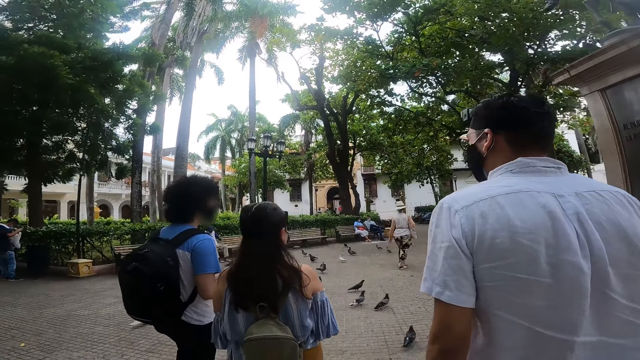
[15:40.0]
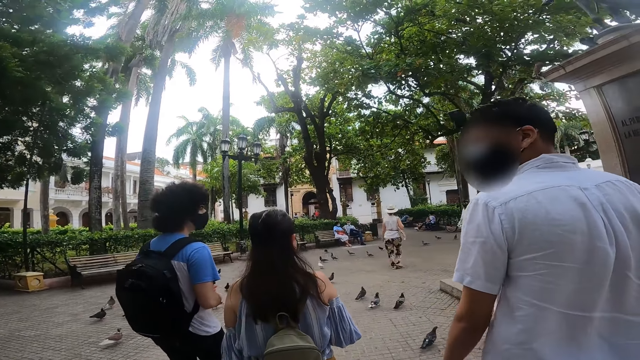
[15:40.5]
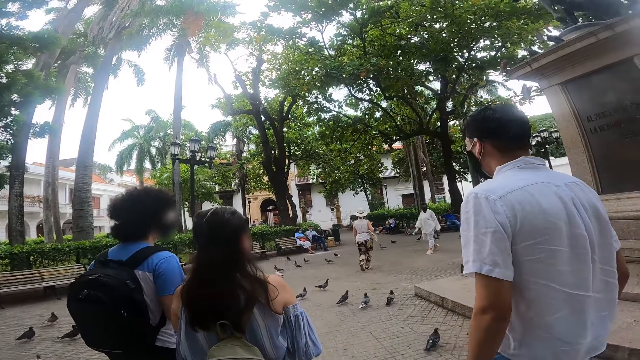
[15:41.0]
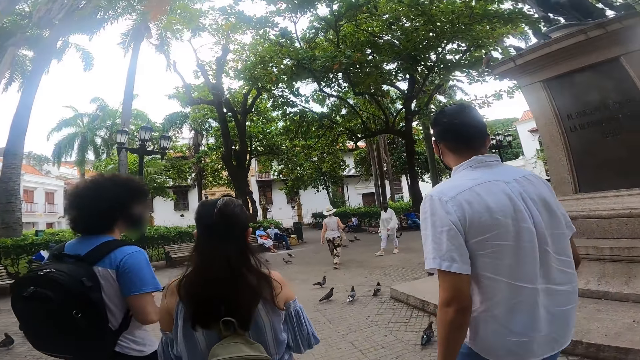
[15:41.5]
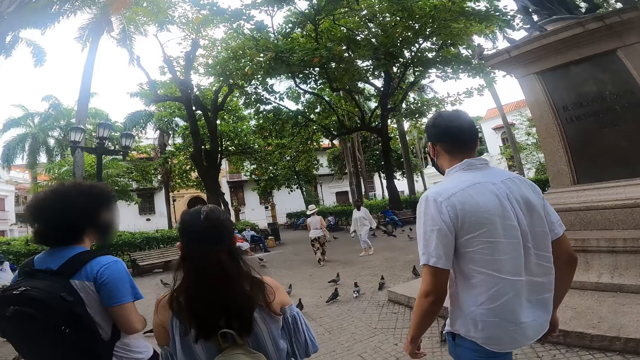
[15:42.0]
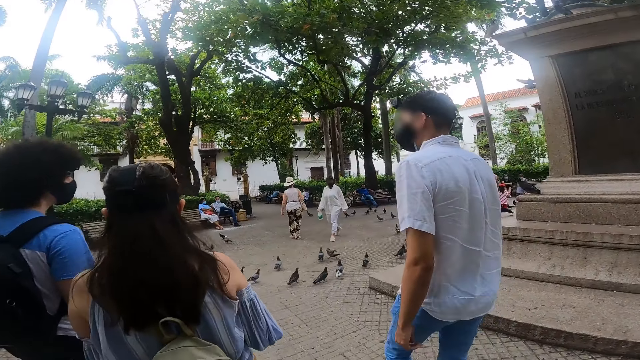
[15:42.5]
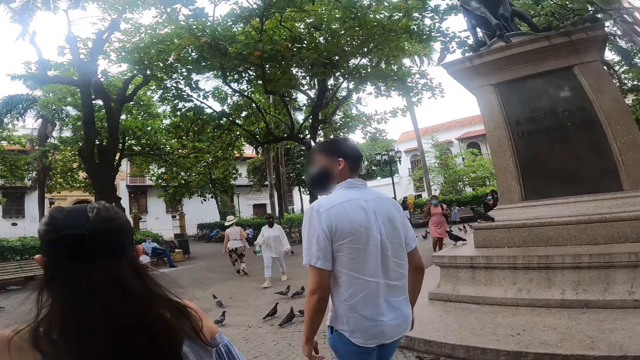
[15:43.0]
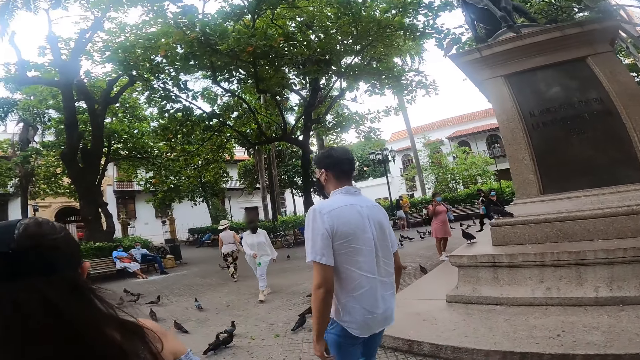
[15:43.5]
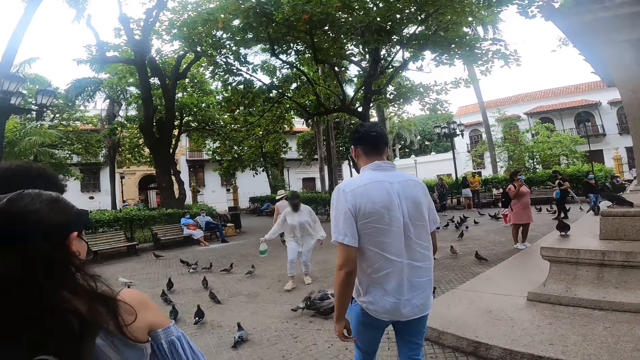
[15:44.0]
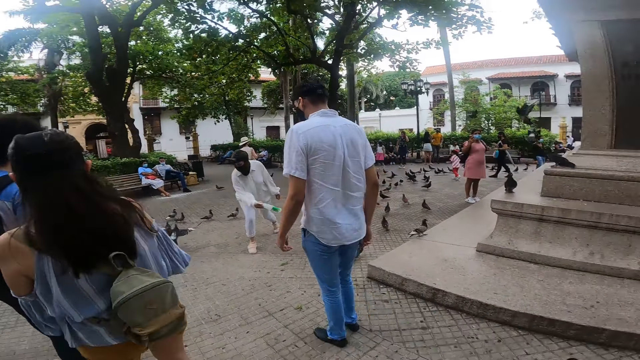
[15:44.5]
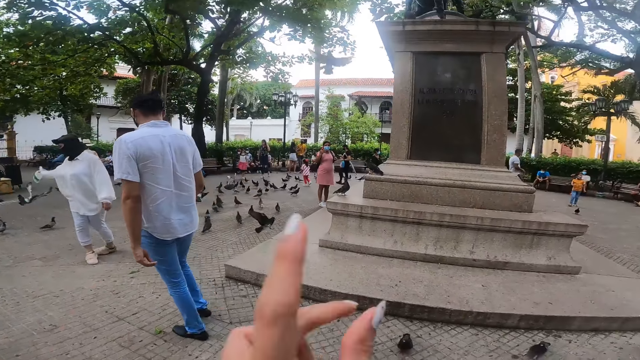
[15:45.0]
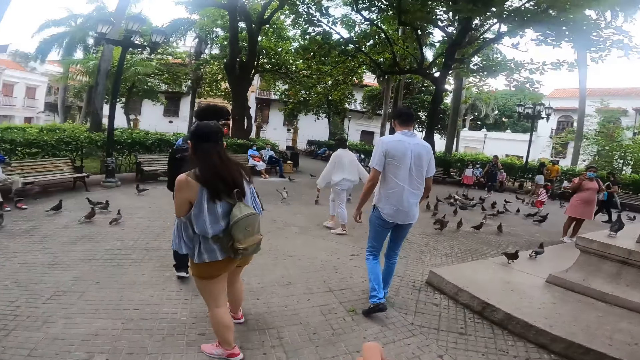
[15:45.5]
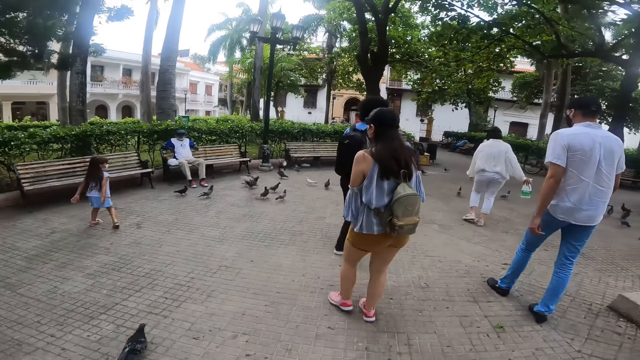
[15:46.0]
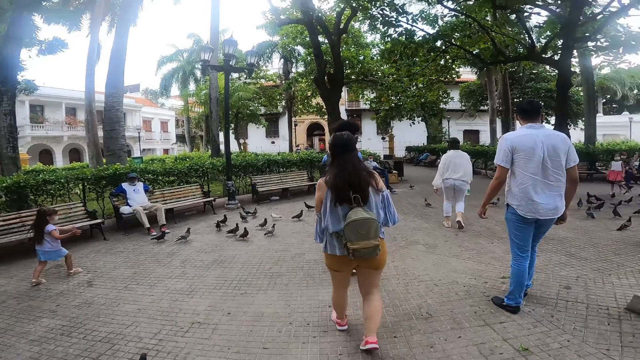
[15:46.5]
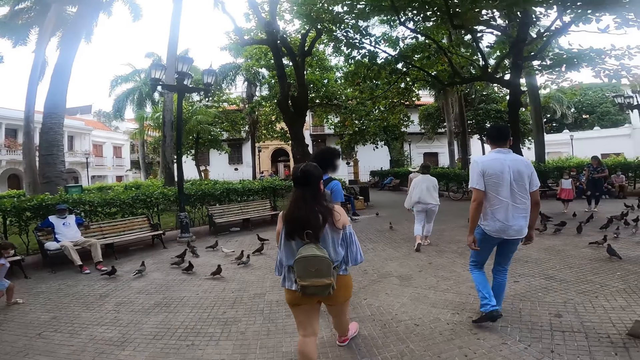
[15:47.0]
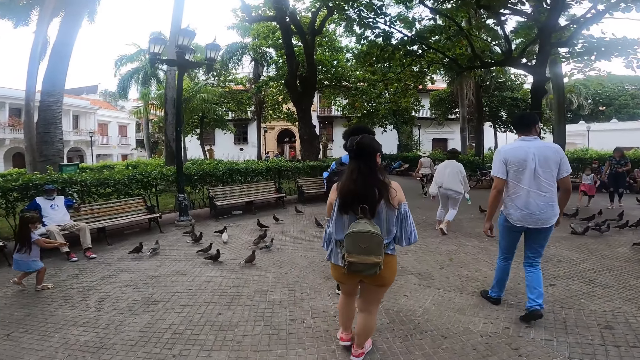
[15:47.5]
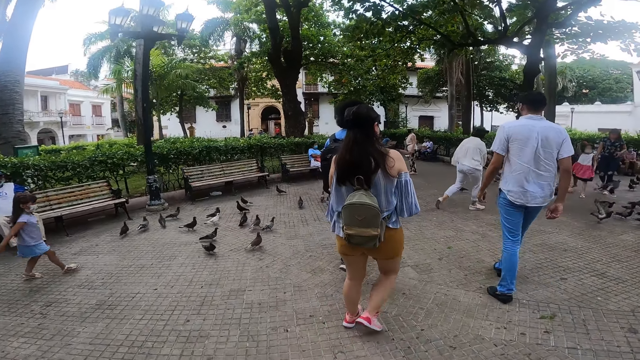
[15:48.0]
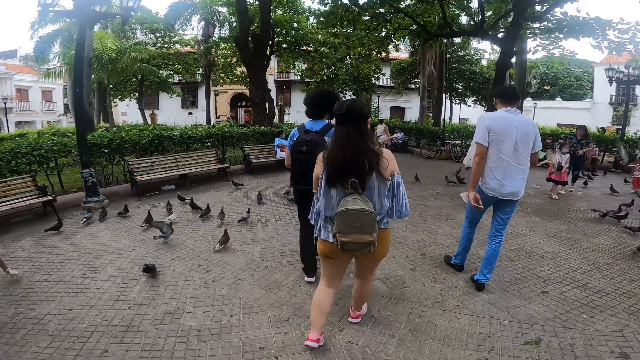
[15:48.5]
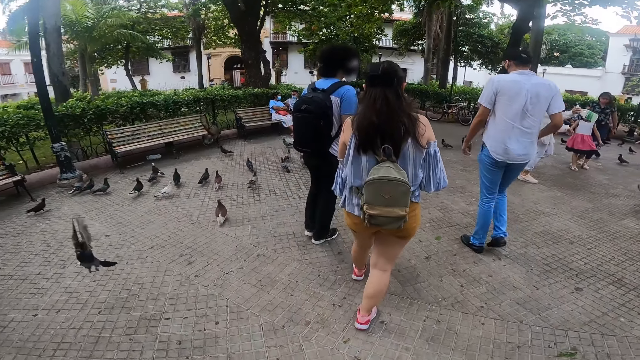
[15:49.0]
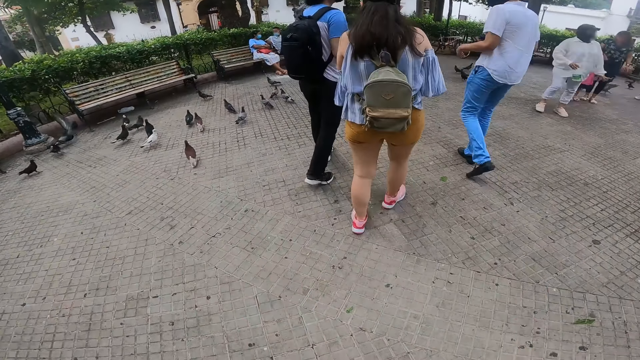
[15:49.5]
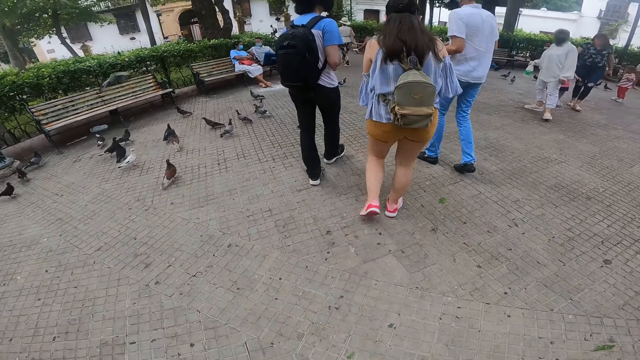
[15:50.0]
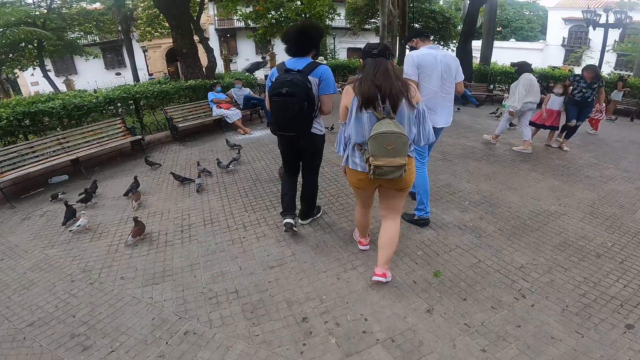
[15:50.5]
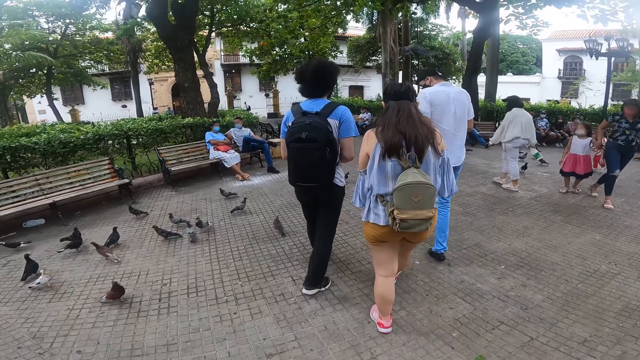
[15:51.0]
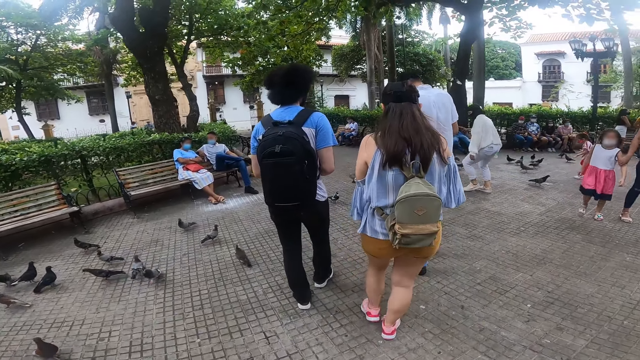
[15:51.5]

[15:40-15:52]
A person moves around. Another person moves around. The other woman walks towards the camera wearer. The other woman plays with the pigeons in the open space and swings a hand.

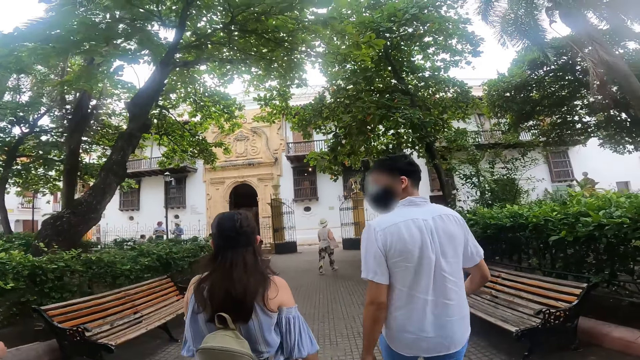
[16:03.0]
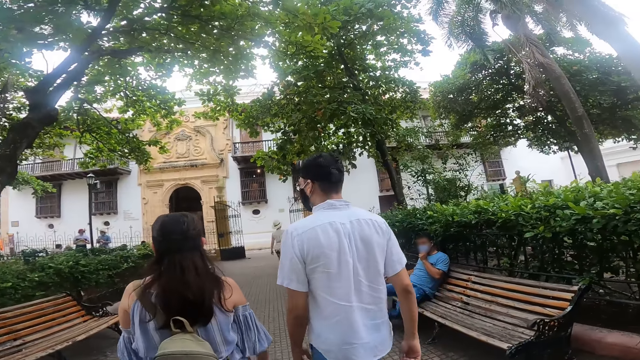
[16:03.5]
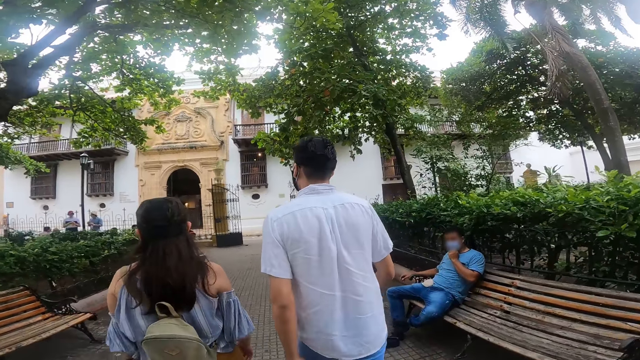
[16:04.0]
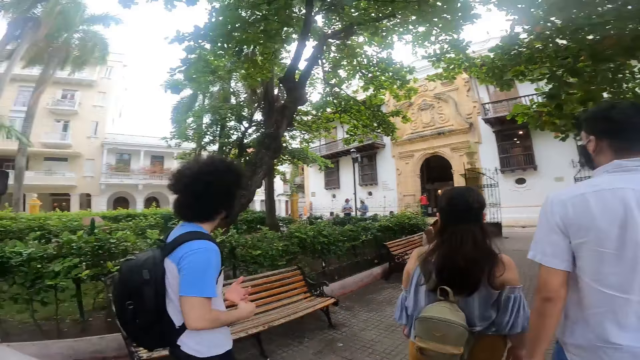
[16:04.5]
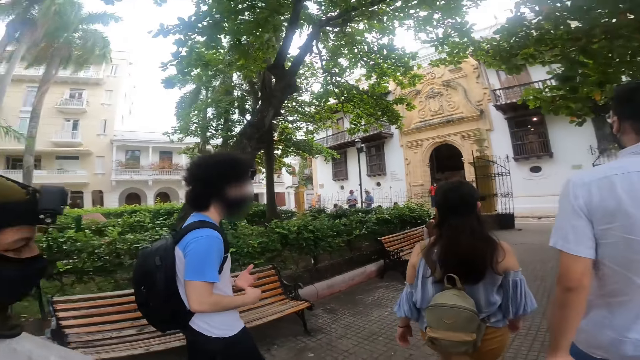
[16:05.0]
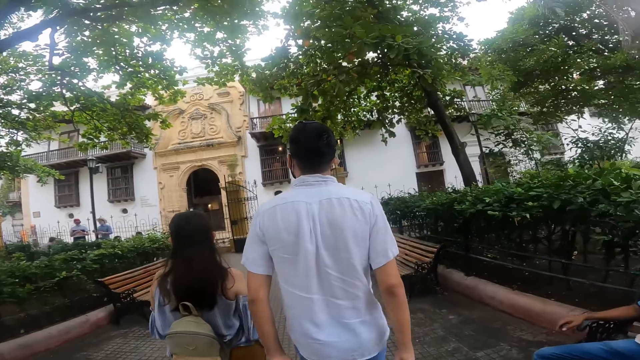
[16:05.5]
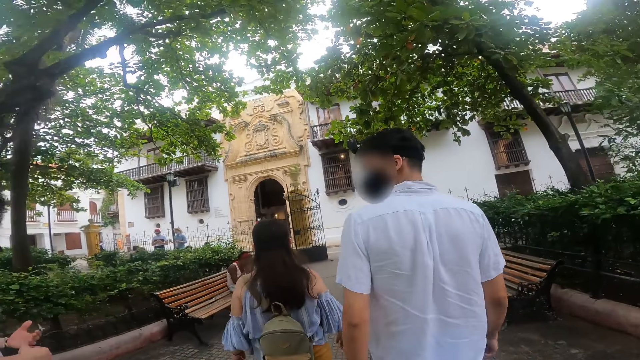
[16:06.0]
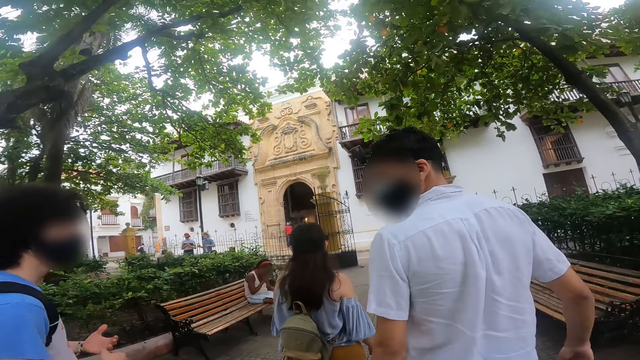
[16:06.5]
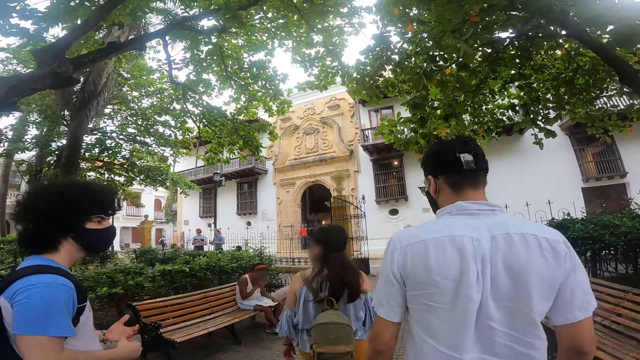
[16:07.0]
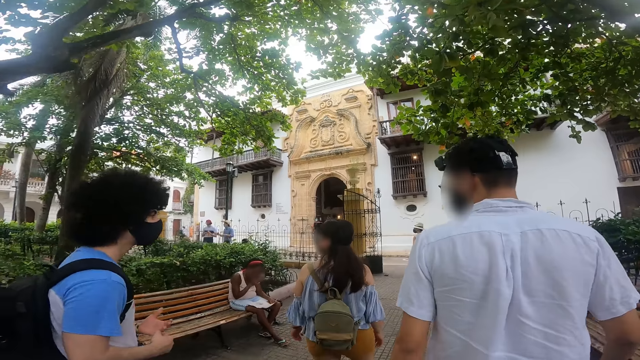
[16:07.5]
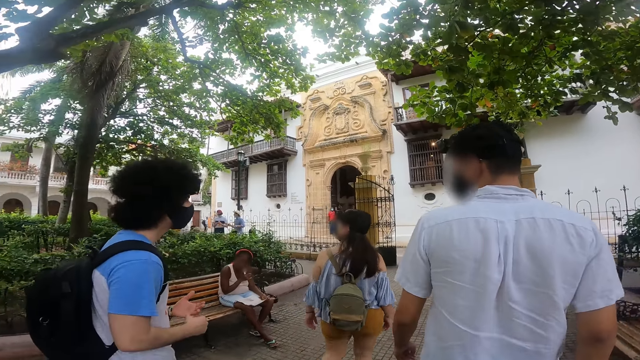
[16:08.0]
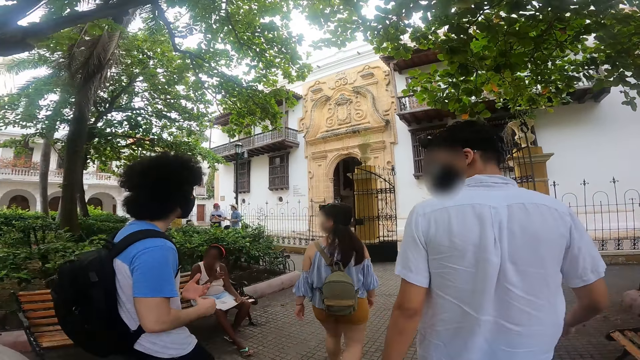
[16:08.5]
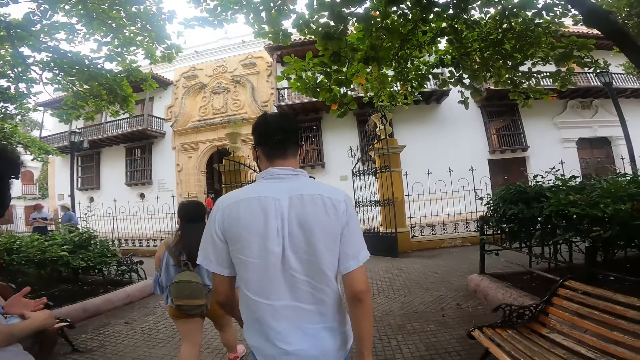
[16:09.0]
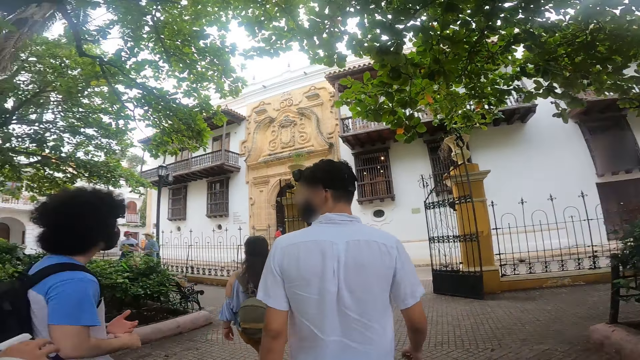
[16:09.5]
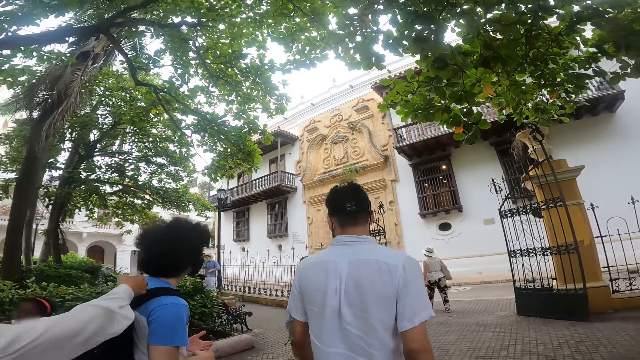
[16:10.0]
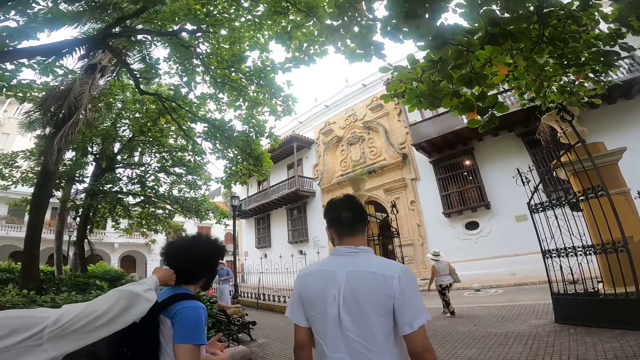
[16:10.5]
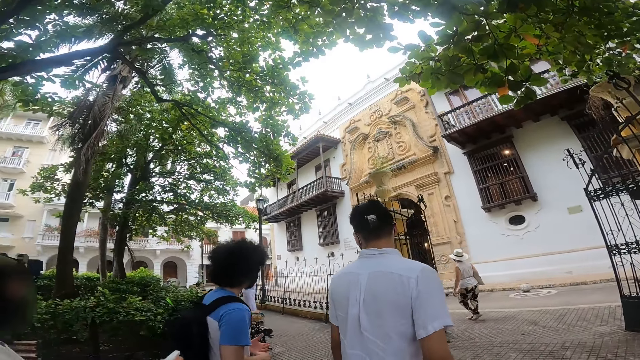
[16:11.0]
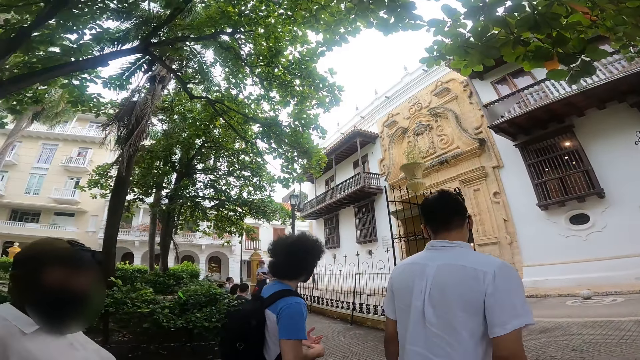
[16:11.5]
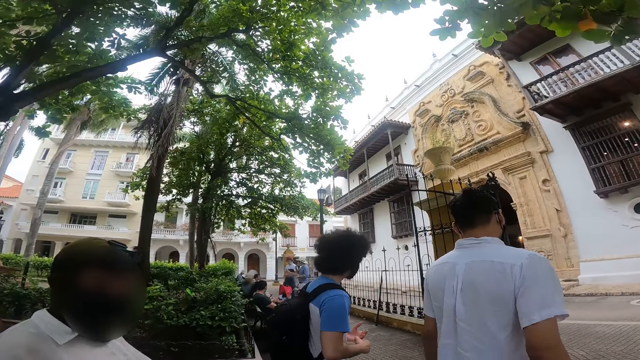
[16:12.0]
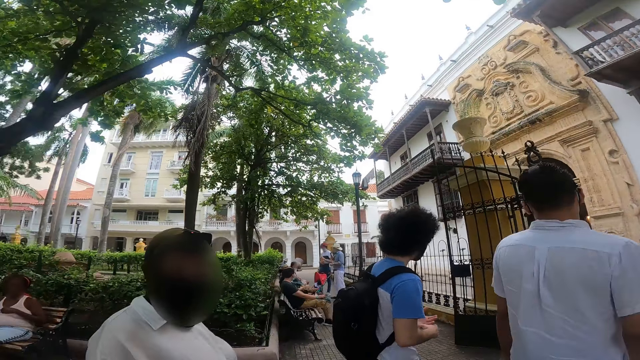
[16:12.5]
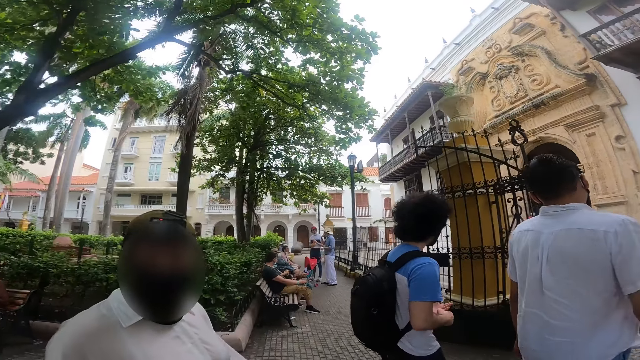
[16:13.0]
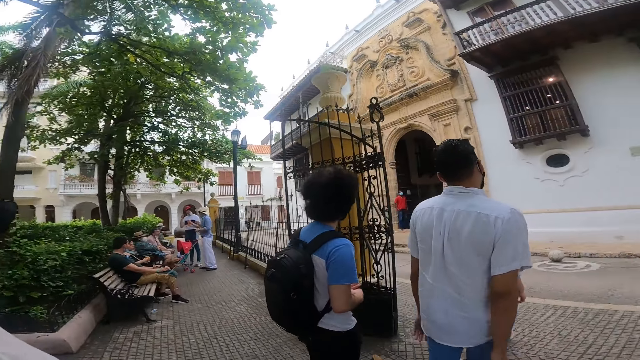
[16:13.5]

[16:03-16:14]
The camera wearer moves around.
